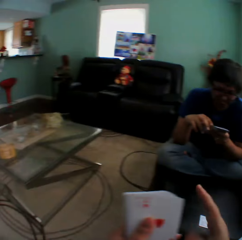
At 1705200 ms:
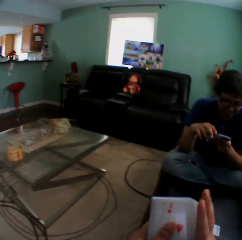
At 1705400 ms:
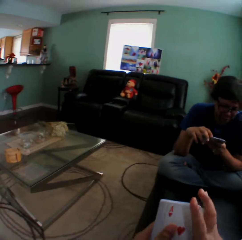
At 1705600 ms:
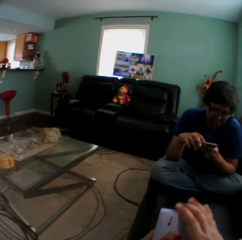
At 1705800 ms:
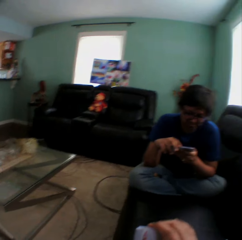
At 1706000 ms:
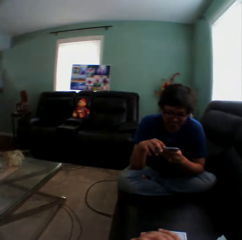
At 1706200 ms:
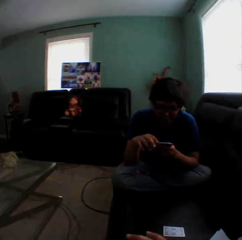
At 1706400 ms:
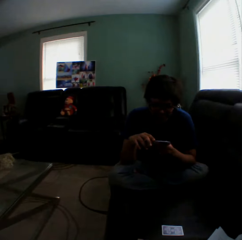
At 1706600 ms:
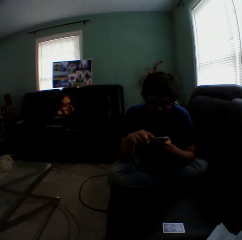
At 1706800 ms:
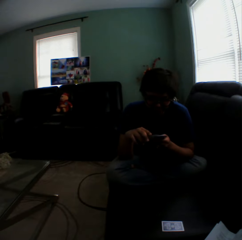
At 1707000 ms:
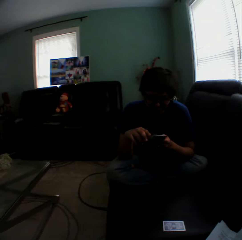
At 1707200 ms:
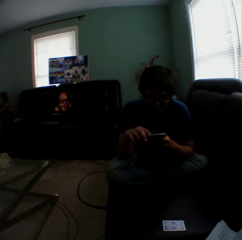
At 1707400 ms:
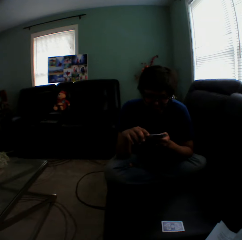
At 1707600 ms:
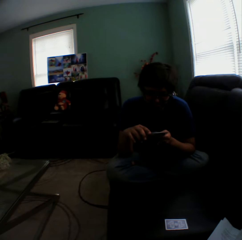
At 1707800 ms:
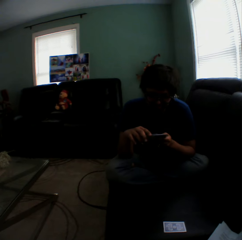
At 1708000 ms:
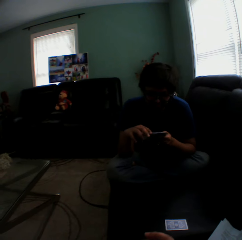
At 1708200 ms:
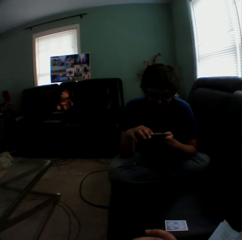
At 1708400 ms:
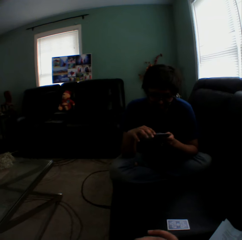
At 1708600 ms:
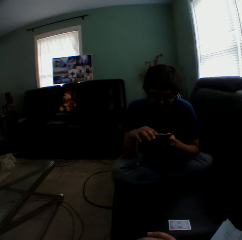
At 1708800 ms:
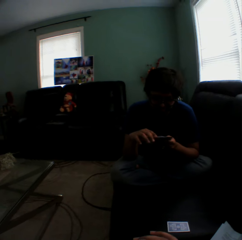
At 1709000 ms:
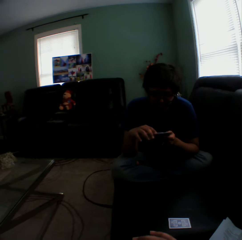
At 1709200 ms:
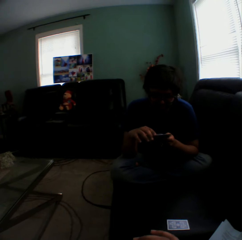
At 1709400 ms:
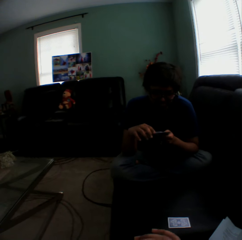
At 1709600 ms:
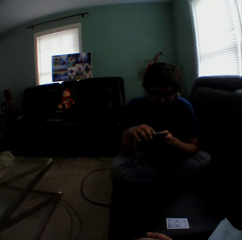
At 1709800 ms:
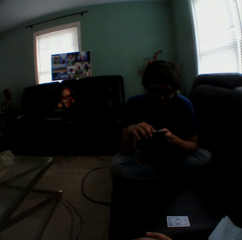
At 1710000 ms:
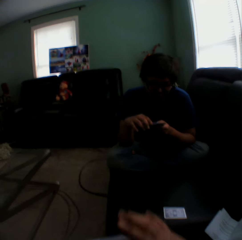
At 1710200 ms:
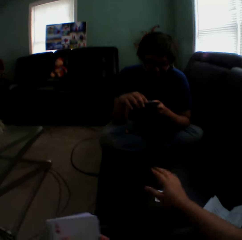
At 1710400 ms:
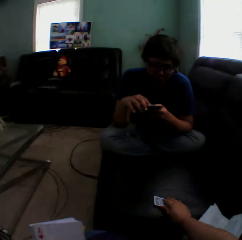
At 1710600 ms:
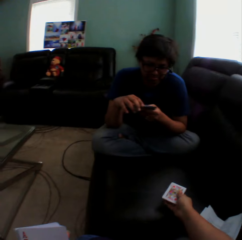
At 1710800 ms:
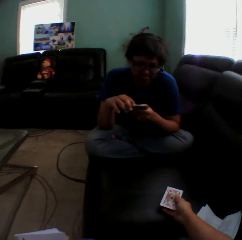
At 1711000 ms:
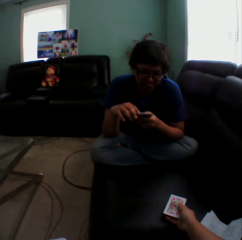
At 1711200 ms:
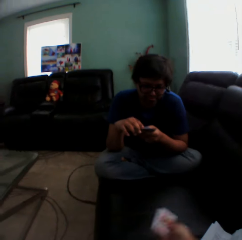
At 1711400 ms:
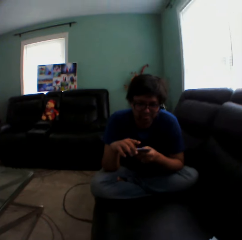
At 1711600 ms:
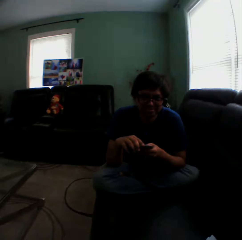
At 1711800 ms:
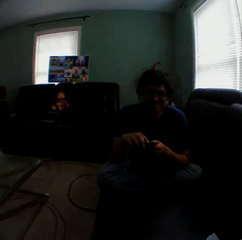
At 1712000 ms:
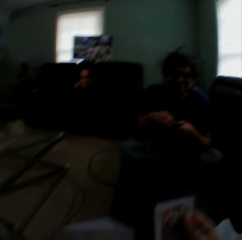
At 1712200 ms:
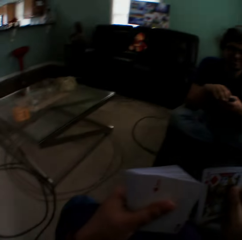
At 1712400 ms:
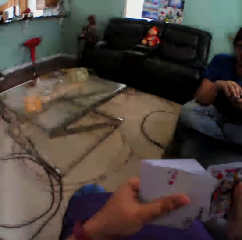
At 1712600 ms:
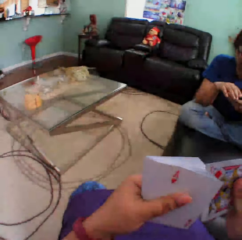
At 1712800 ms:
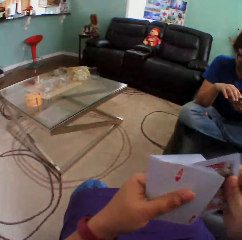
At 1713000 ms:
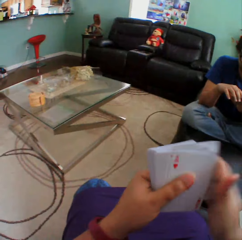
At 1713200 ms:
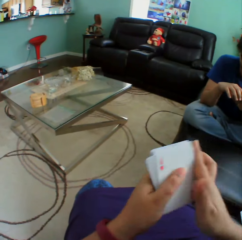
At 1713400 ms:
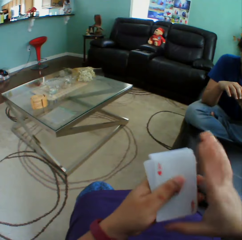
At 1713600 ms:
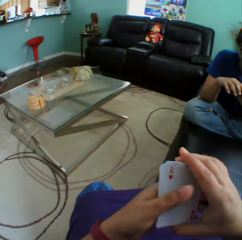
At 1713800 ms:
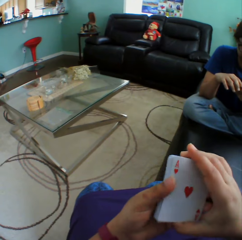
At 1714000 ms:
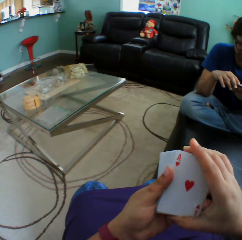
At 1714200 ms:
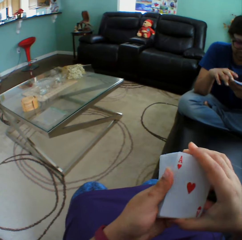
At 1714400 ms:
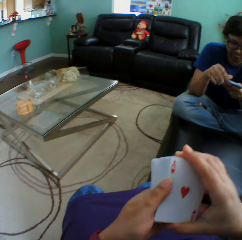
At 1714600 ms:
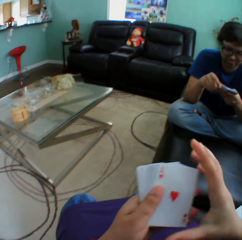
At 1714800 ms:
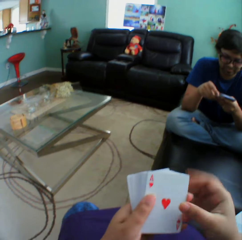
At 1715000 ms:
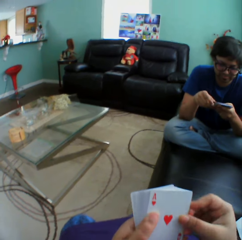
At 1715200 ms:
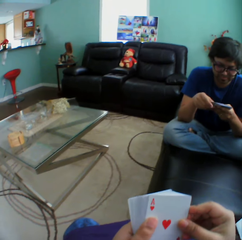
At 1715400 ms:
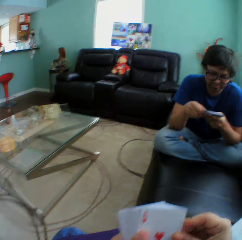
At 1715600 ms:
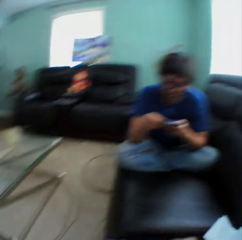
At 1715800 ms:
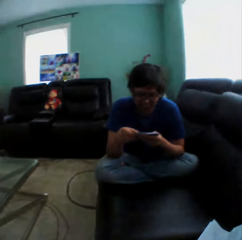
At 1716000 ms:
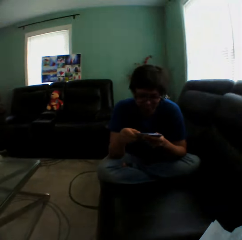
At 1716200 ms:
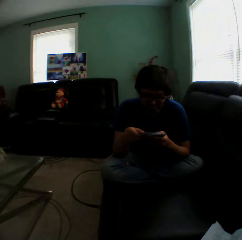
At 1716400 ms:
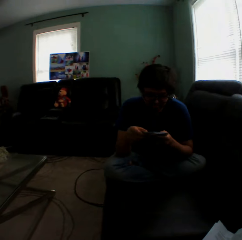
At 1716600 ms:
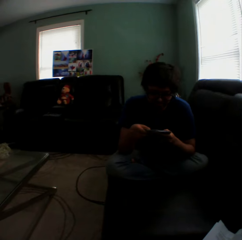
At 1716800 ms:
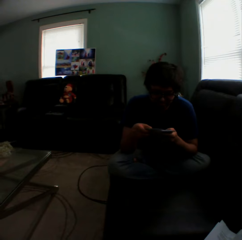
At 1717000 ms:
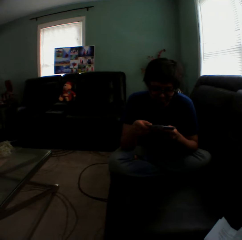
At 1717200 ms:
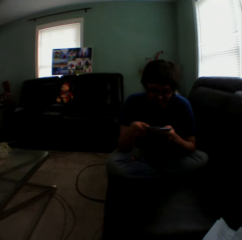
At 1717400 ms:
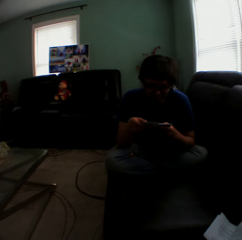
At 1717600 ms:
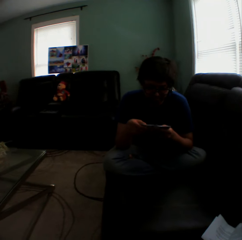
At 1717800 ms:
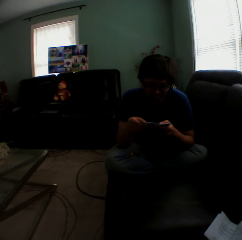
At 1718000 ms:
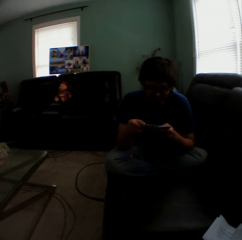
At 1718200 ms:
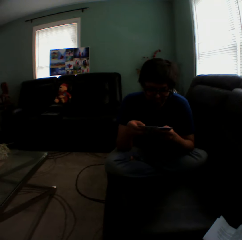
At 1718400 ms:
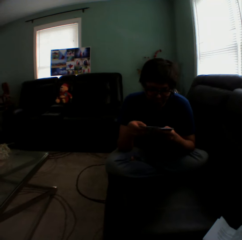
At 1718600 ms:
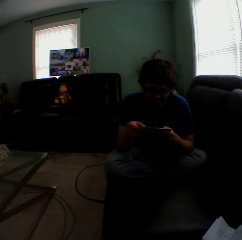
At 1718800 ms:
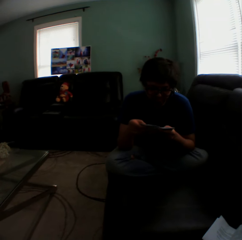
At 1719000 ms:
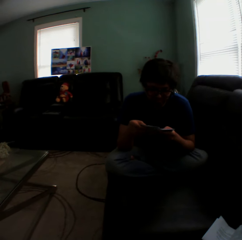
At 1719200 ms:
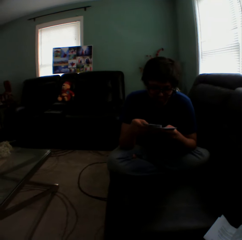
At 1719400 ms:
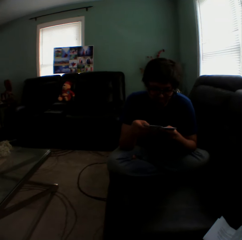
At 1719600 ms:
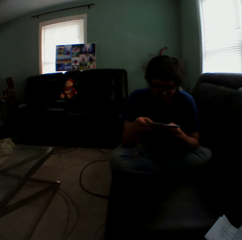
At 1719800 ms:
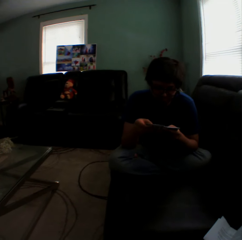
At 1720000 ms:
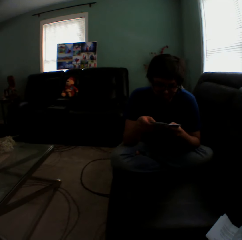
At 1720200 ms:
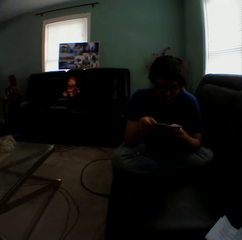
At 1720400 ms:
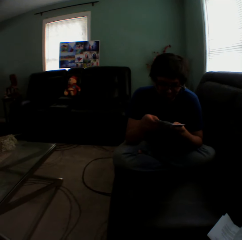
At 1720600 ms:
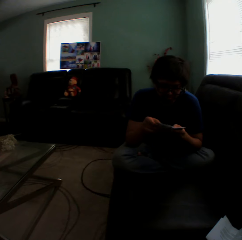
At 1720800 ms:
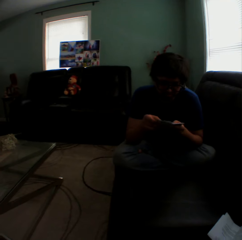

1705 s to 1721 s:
The camera wearer puts a playing card on a couch. They arrange cards in a hand and turn to the side. A man holds playing cards. The camera wearer picks up a playing card on the couch. They hold playing cards, insert a card in a pile of cards, and turn to the side. The man holds playing cards.

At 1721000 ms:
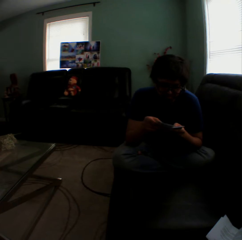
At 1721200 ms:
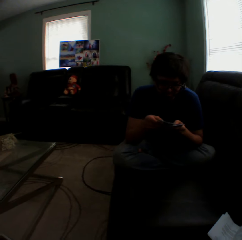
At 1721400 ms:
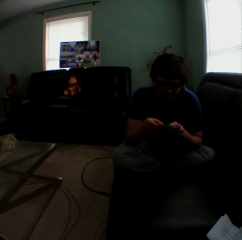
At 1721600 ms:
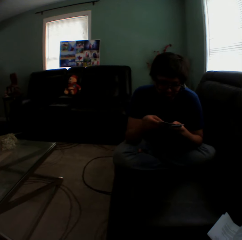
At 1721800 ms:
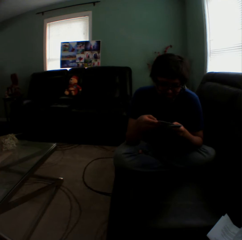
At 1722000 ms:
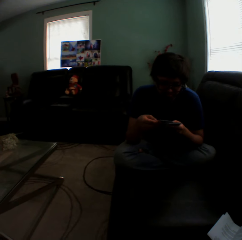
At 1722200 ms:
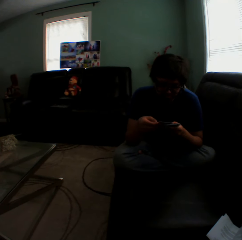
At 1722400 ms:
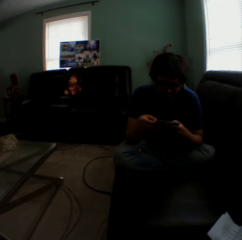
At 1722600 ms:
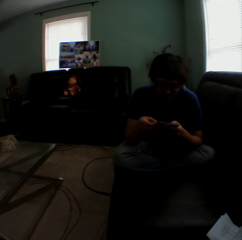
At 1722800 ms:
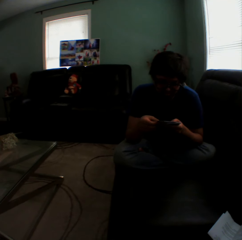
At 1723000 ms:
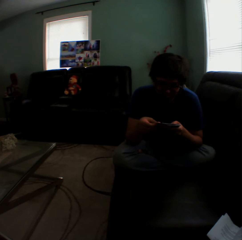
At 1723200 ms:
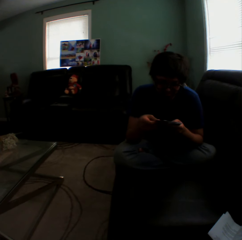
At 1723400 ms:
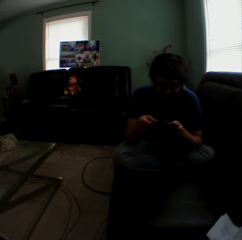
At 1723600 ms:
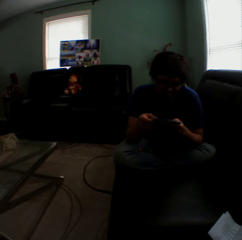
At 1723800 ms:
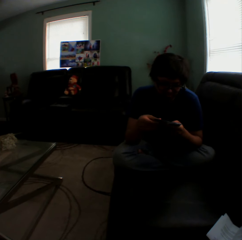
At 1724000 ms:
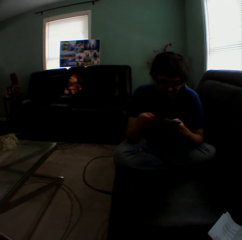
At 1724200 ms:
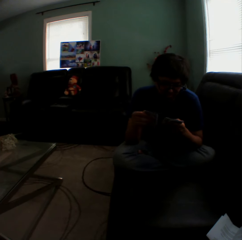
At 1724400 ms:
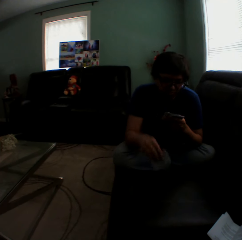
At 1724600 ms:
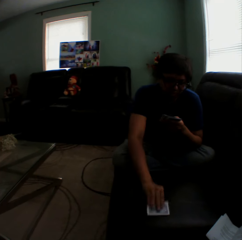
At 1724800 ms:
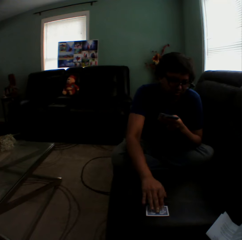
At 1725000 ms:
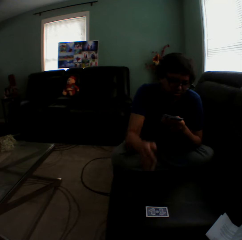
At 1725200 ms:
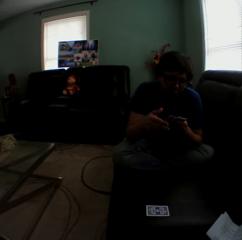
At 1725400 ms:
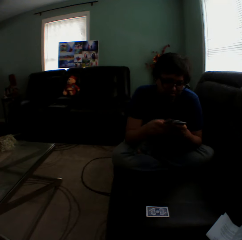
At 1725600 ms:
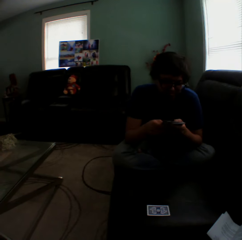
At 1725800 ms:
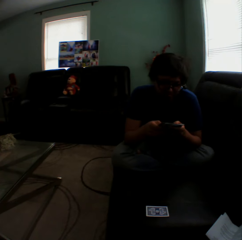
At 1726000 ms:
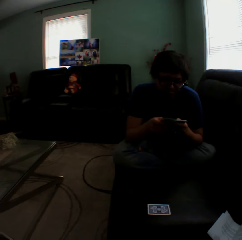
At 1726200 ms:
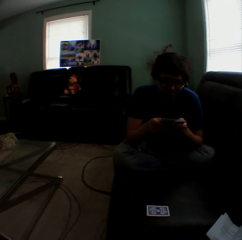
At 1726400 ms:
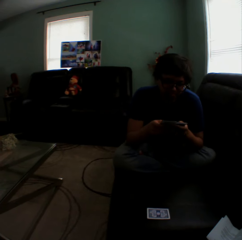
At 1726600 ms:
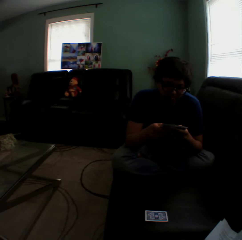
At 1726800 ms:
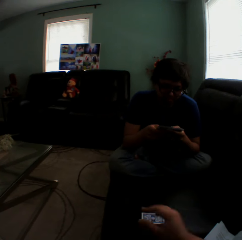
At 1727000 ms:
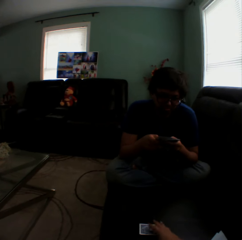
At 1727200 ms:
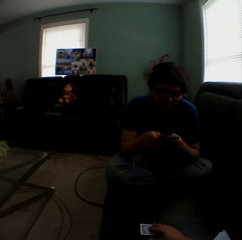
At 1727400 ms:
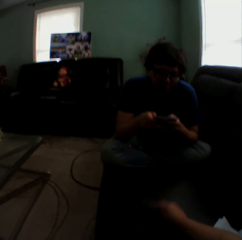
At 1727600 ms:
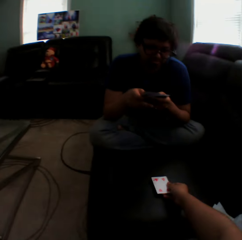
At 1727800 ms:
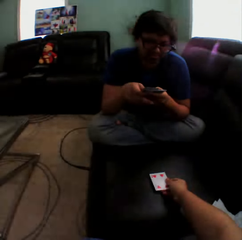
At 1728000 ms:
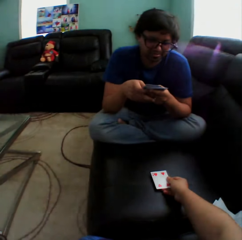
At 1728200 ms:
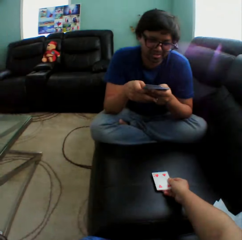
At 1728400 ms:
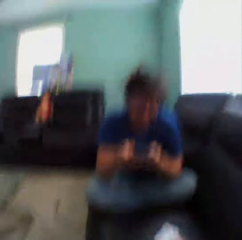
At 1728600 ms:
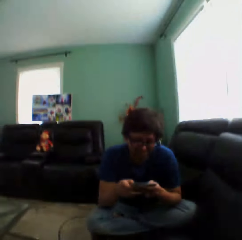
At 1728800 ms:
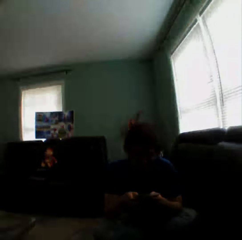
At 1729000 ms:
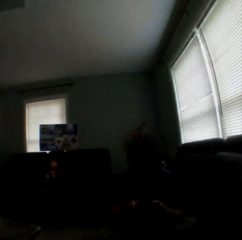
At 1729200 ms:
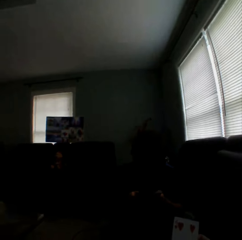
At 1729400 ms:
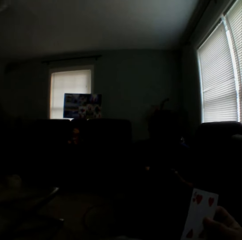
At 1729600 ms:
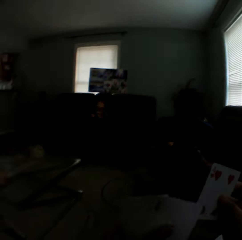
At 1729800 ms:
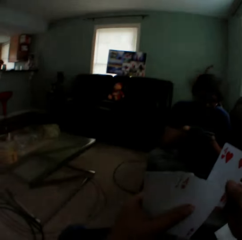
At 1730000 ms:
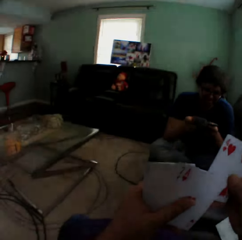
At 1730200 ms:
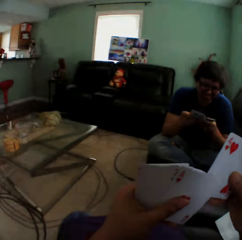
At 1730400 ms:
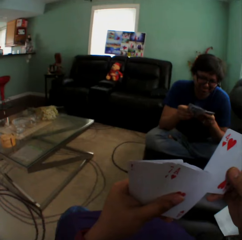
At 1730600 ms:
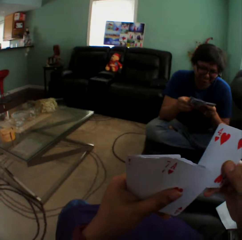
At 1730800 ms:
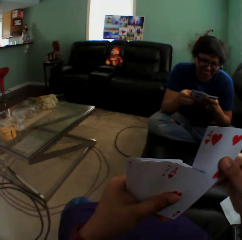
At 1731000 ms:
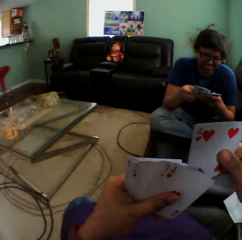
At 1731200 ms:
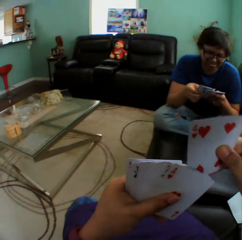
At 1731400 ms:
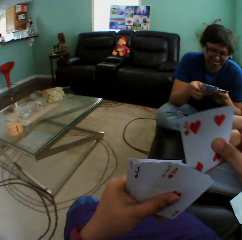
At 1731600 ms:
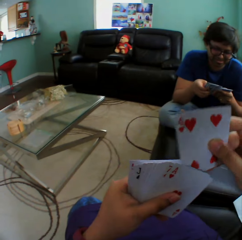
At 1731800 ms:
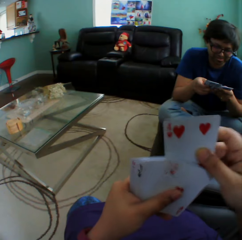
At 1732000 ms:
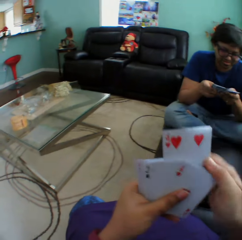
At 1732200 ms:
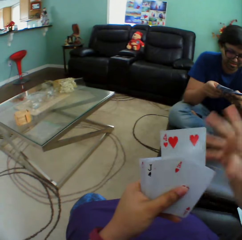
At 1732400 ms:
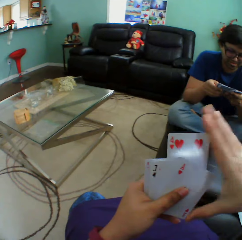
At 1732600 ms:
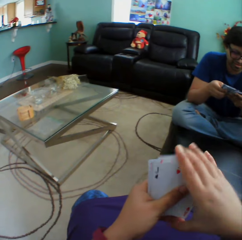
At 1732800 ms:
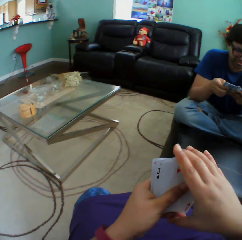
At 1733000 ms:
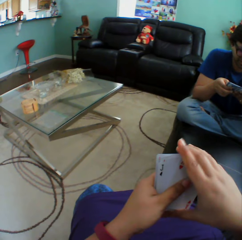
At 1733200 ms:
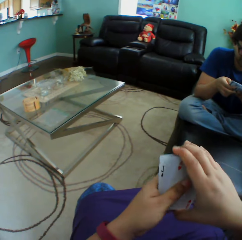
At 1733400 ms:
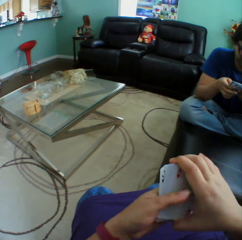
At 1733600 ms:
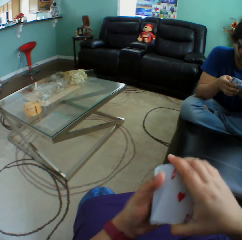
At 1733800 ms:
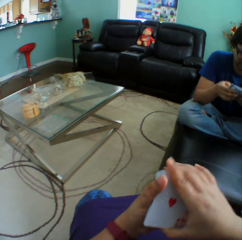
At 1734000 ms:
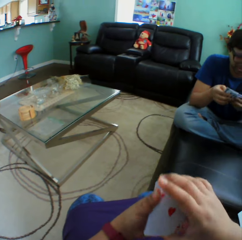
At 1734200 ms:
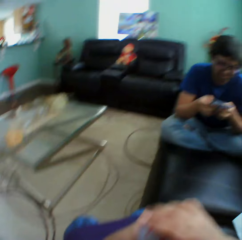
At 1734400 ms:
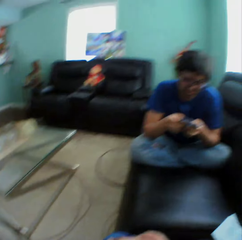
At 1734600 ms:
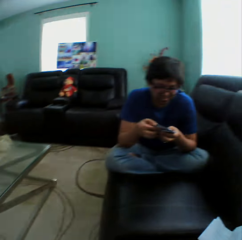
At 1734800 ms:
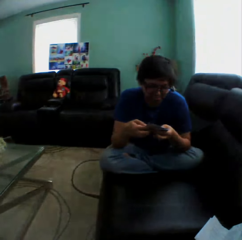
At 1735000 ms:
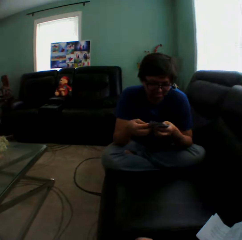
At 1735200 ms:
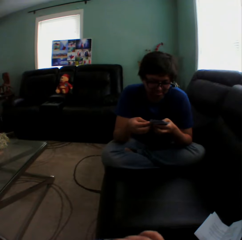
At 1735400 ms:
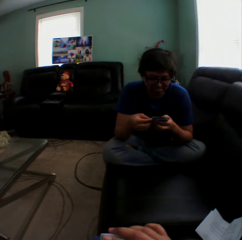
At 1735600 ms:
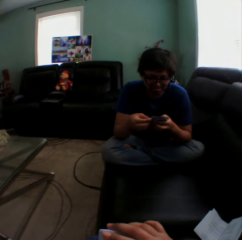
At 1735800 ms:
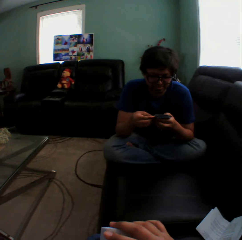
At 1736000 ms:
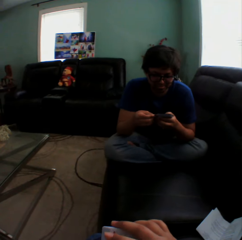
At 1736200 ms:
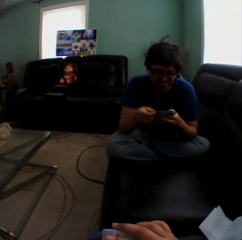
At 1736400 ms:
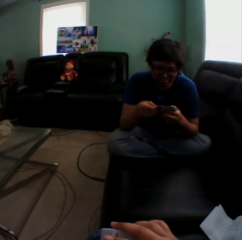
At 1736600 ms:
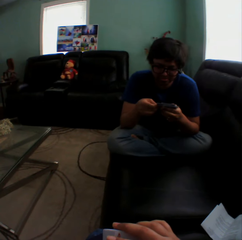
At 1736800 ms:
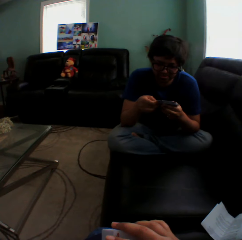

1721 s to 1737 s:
A man puts a playing card on a couch. The man arranges cards in a hand and holds playing cards. The camera wearer turns a card on the couch. They hold a playing card on the couch, turn to the side, insert a card in a pile of cards, and hold playing cards. The man holds playing cards.
